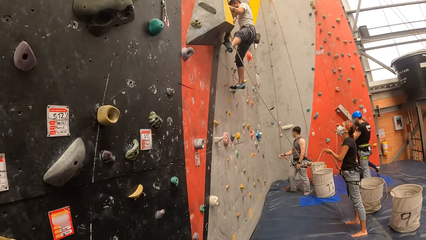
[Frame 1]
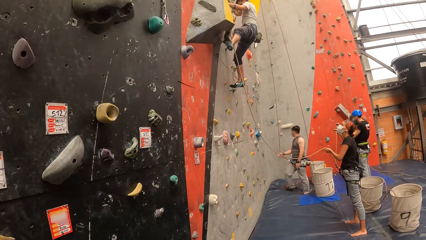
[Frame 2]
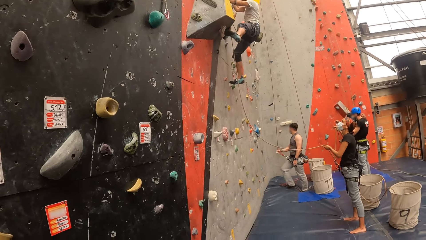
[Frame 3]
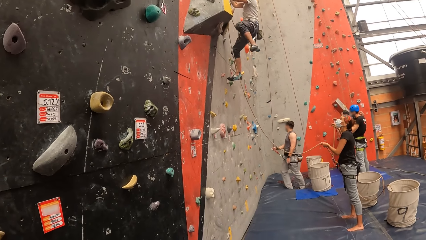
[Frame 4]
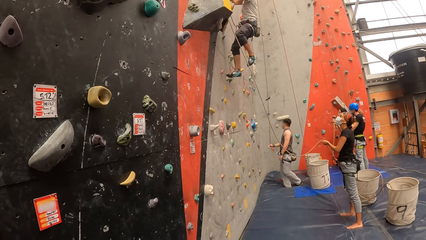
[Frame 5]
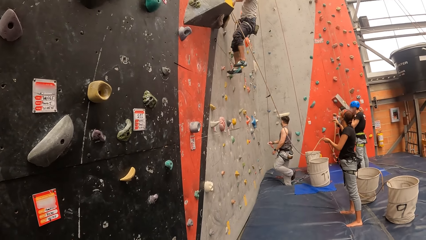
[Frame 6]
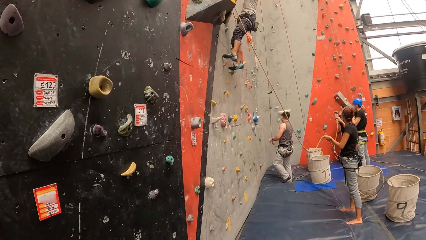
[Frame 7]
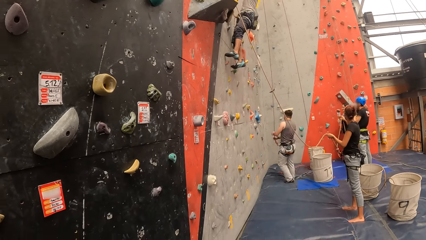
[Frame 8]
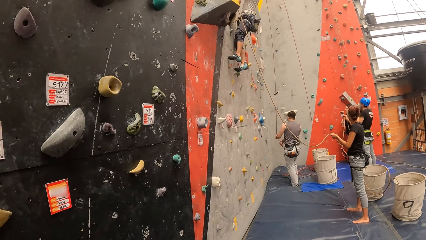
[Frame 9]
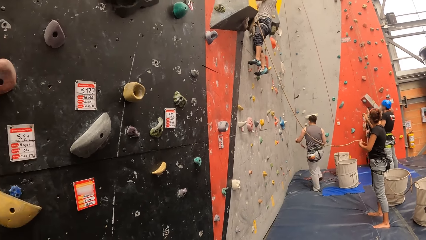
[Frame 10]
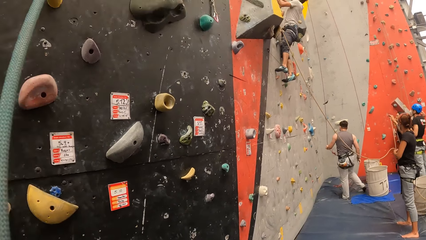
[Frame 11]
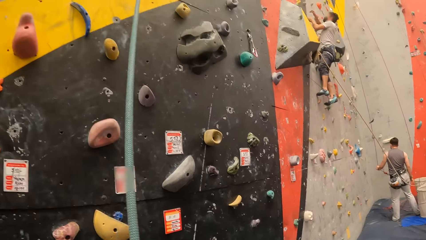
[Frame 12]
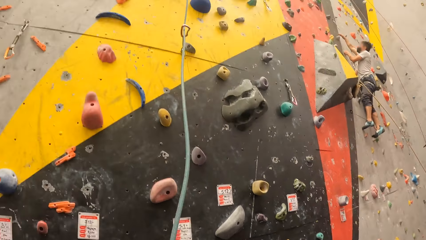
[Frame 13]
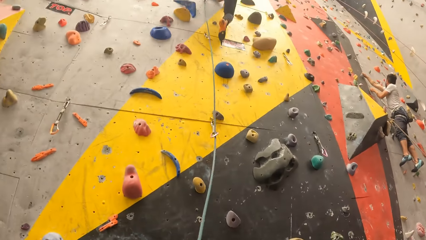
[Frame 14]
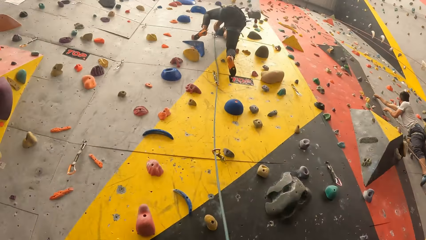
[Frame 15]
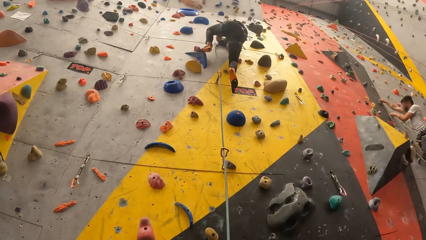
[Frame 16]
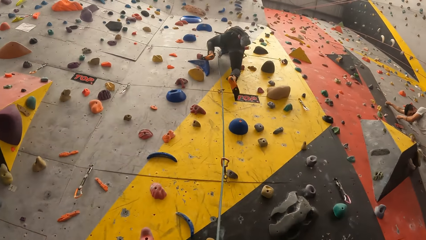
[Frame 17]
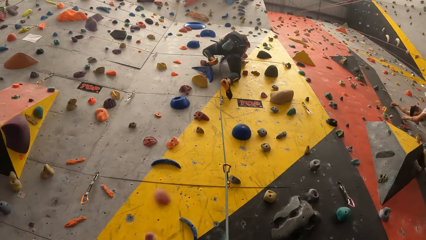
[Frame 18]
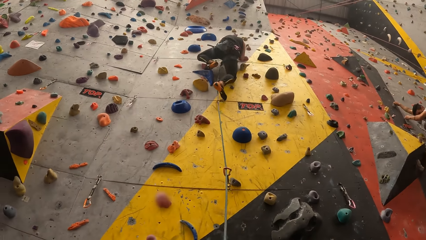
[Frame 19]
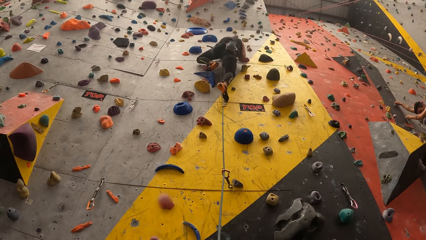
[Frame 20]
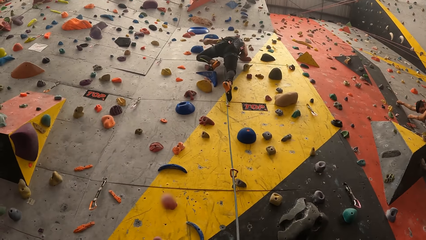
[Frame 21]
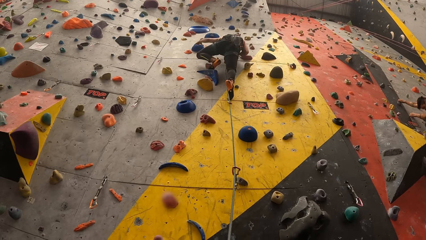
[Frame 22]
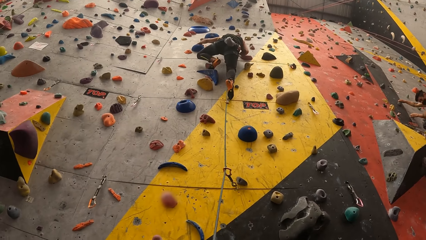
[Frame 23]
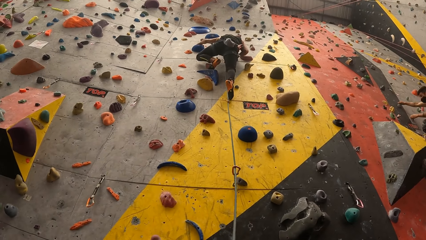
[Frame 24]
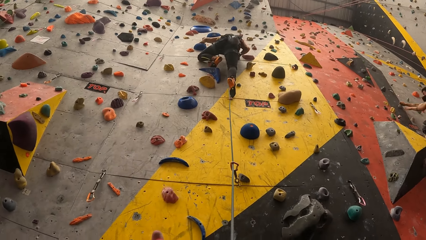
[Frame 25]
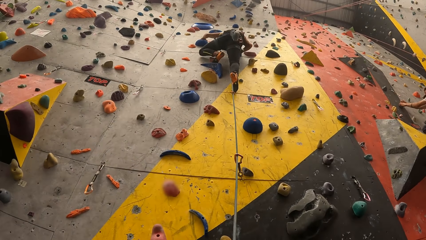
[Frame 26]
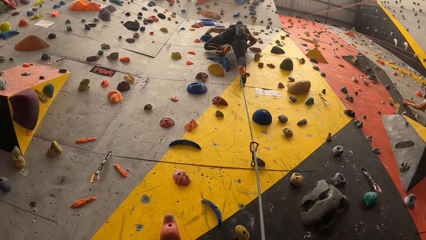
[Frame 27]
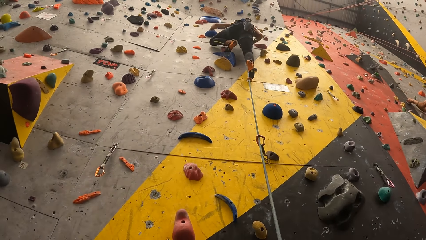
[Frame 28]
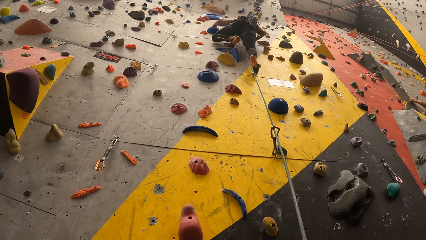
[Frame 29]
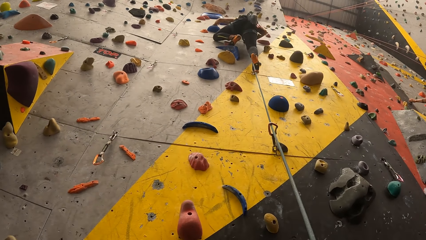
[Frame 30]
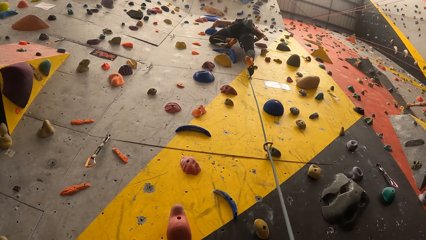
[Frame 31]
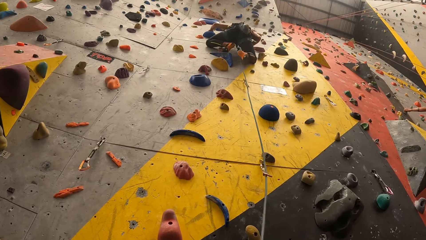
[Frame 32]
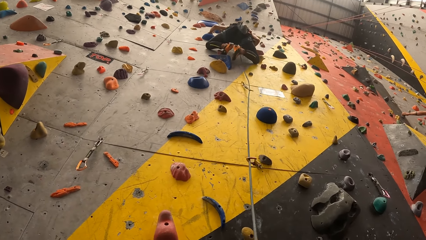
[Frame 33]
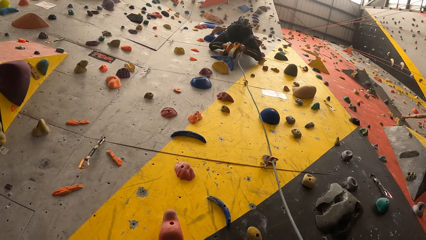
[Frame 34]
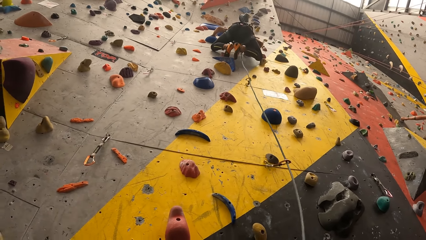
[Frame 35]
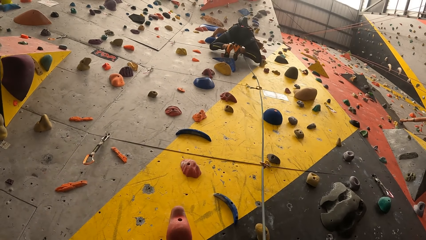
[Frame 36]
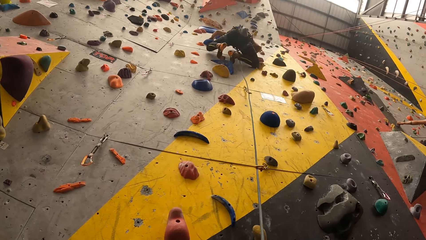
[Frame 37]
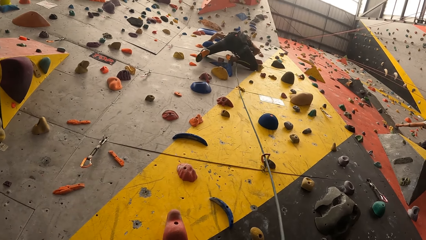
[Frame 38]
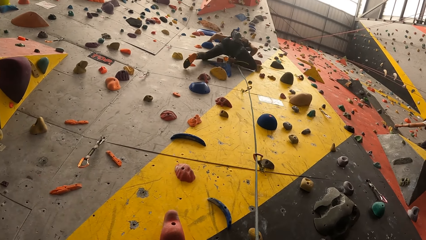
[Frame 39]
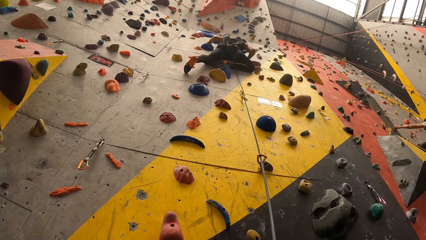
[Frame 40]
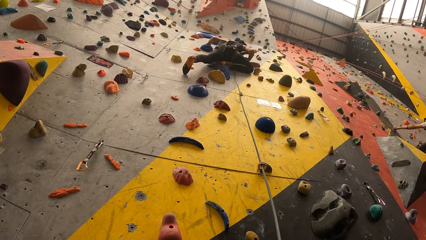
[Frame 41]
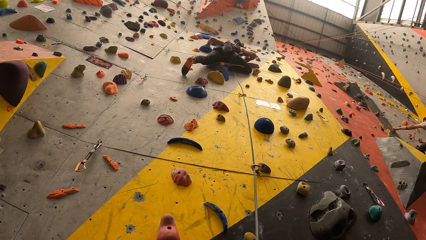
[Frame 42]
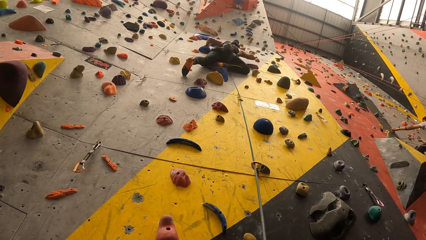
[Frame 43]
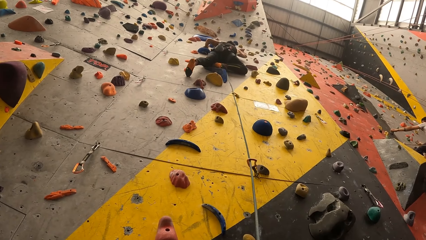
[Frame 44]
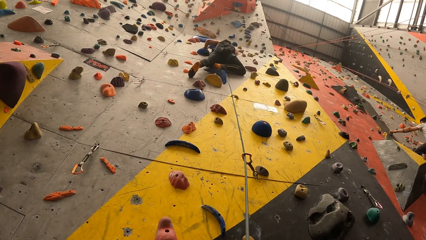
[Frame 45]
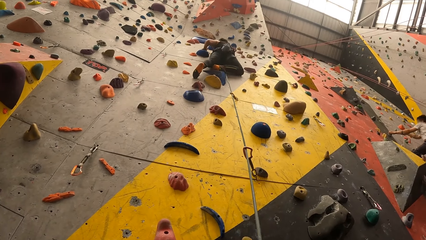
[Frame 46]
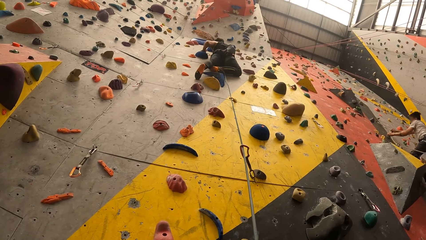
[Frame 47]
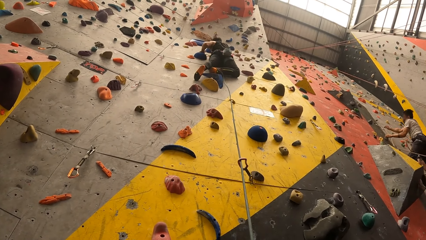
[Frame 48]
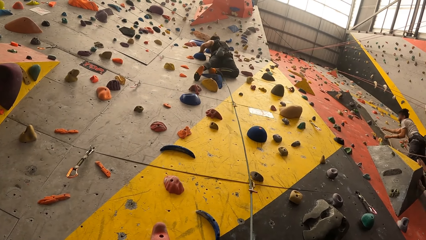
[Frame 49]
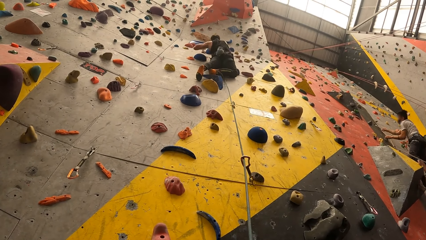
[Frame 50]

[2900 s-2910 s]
The camera wearer looks at the bouldering wall. They look at a man. The man climbs on the bouldering wall.

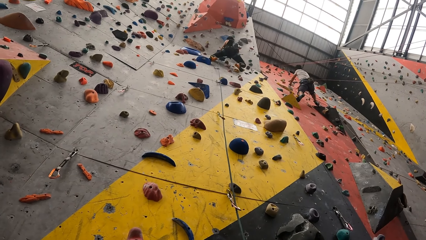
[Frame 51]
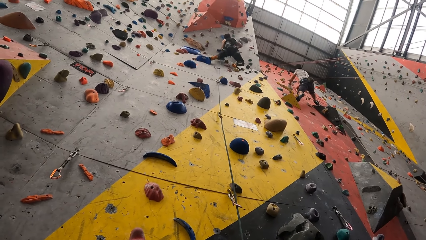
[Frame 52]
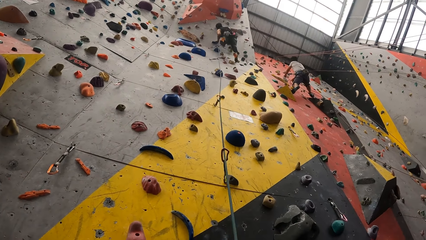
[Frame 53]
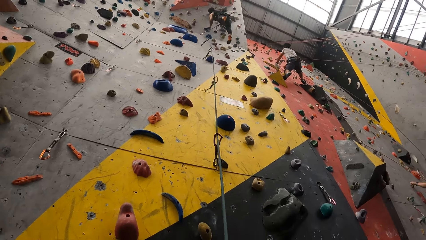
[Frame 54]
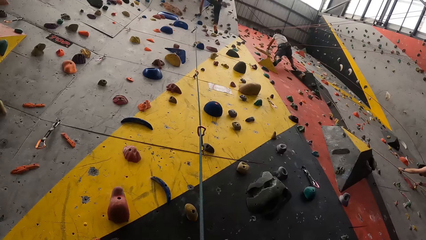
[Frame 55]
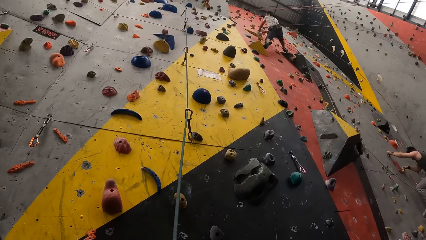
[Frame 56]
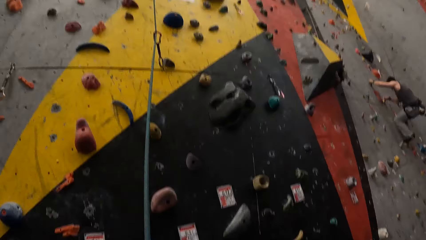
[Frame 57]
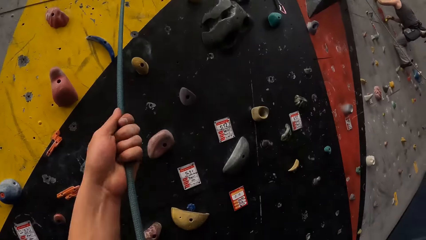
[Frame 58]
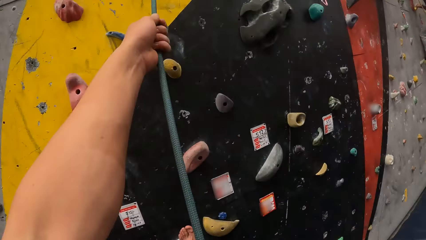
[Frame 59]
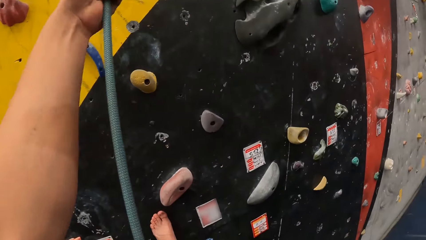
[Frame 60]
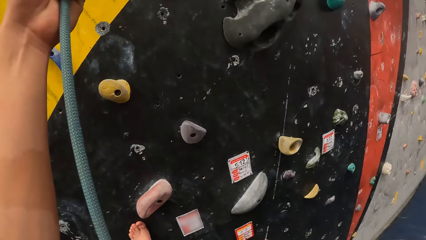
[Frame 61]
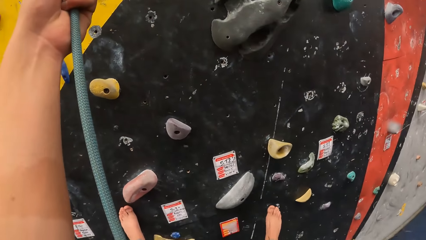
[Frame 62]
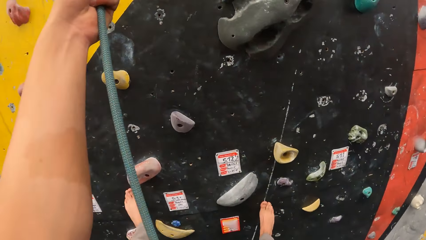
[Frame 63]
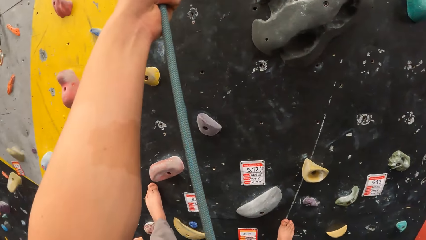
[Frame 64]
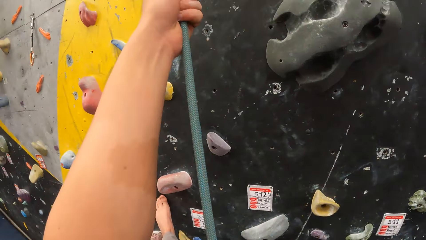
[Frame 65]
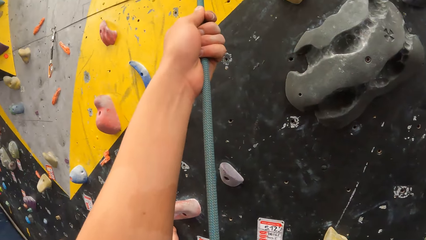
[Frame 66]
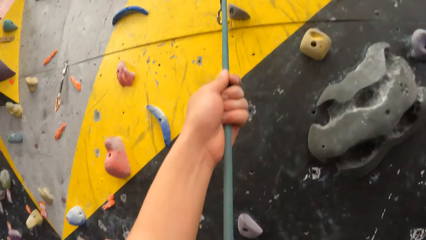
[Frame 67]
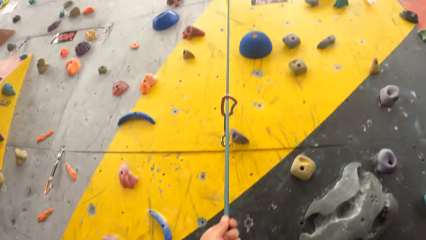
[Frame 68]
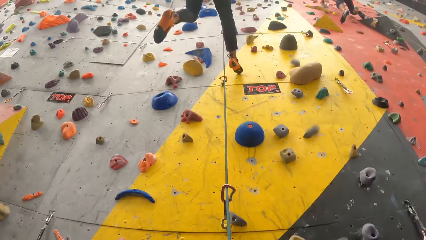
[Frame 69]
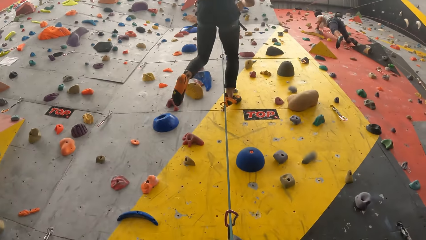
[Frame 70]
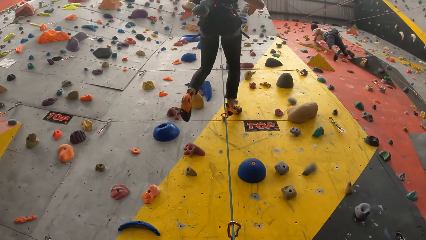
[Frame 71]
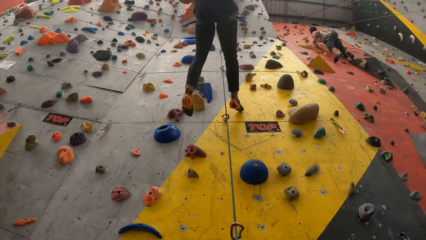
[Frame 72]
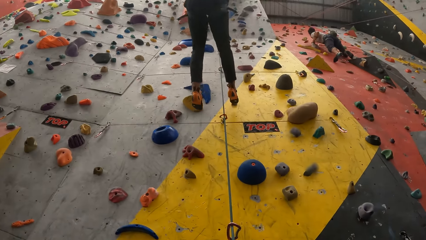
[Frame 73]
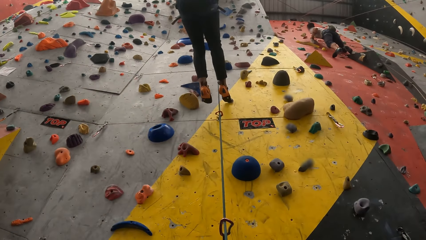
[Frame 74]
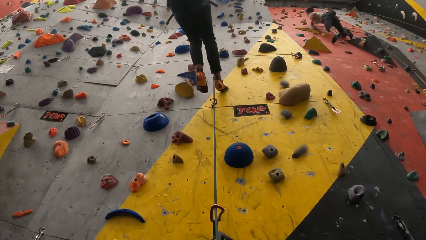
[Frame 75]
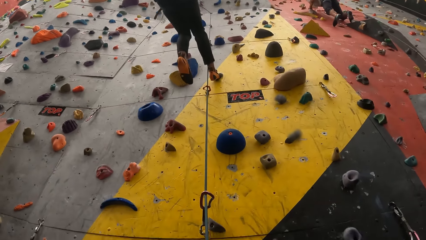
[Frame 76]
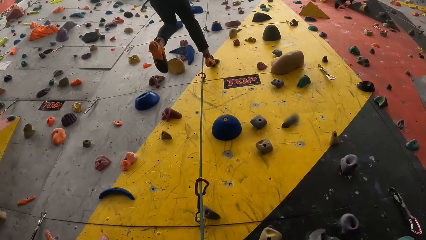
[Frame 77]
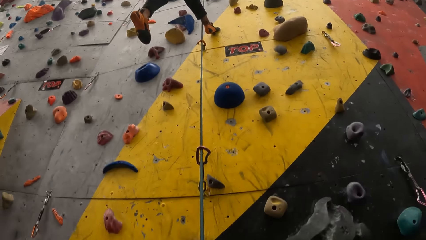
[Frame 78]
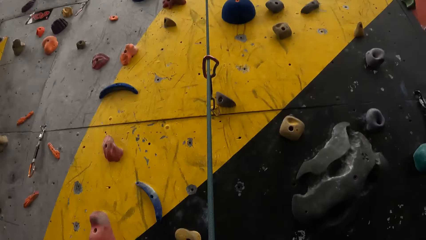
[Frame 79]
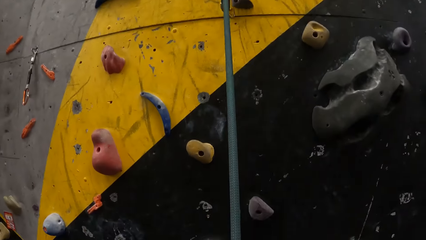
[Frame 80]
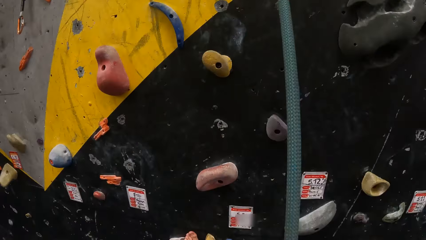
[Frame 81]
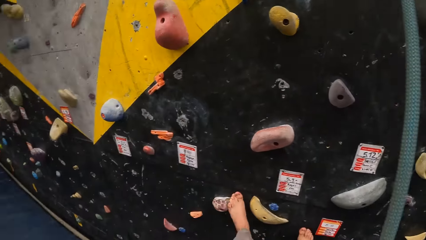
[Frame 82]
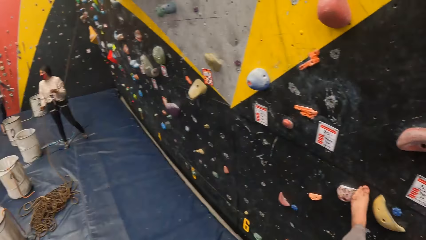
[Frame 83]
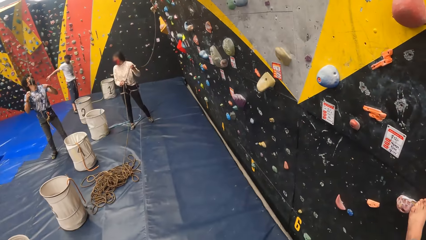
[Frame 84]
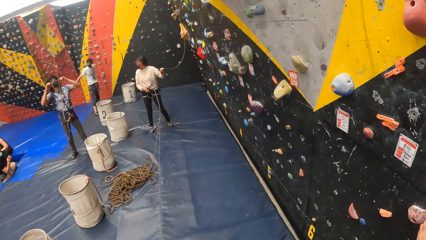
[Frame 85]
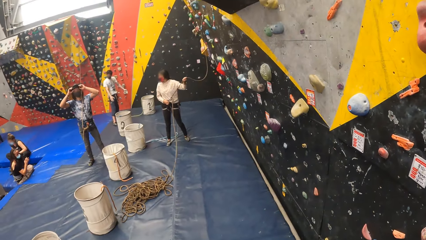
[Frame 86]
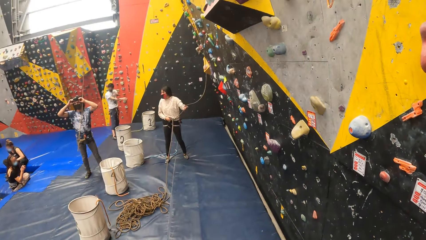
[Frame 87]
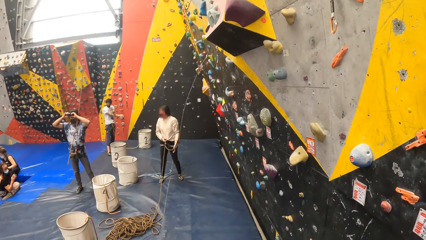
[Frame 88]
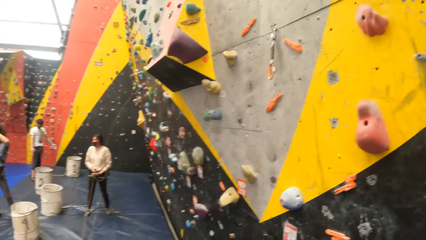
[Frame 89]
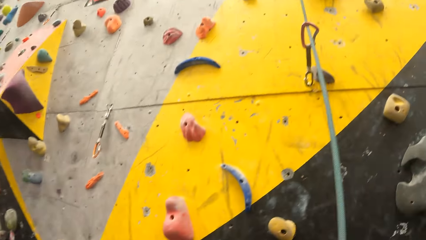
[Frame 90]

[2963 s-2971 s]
The camera wearer climbs the wall. He holds the rope. He steps on the bouldering wall. He looks at a man. He looks at his left hand side. He looks around.
